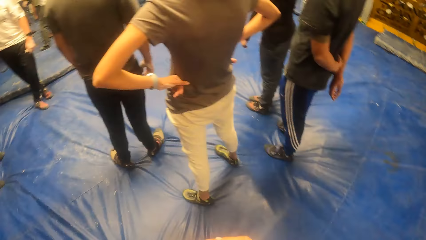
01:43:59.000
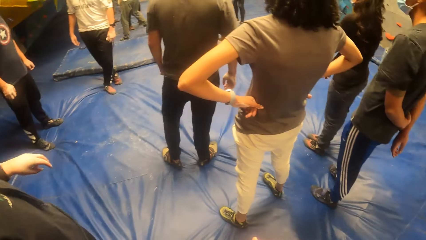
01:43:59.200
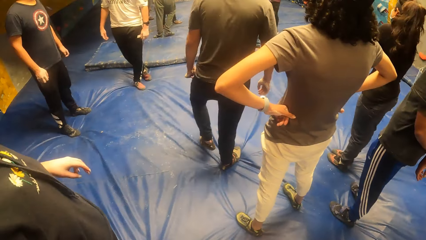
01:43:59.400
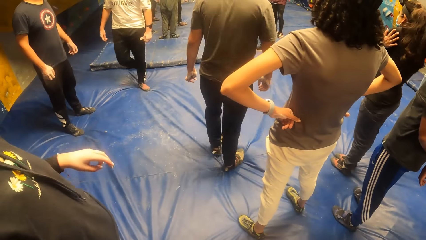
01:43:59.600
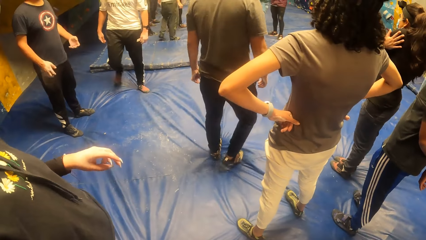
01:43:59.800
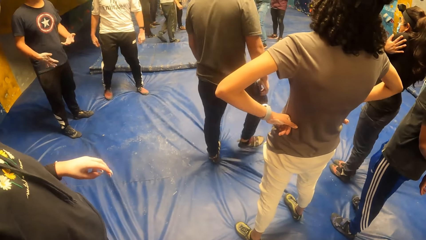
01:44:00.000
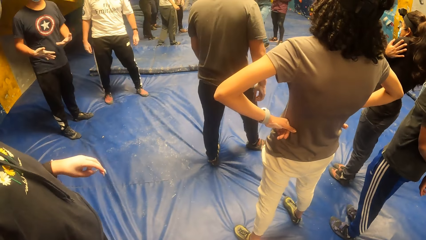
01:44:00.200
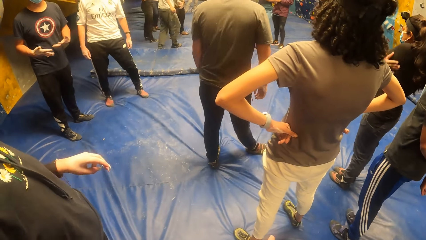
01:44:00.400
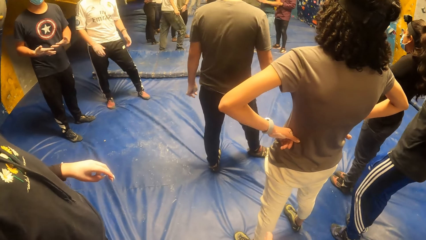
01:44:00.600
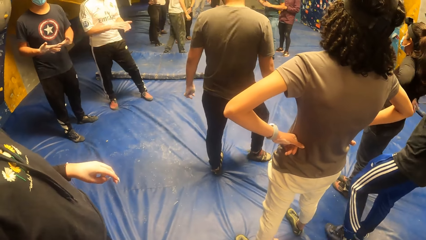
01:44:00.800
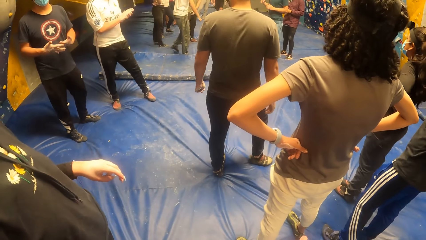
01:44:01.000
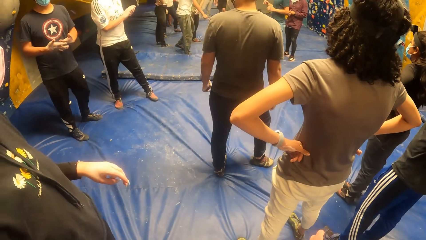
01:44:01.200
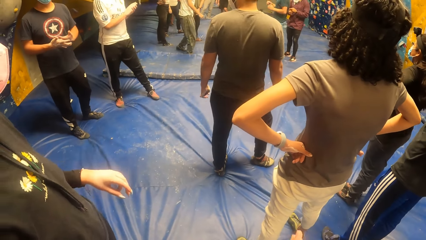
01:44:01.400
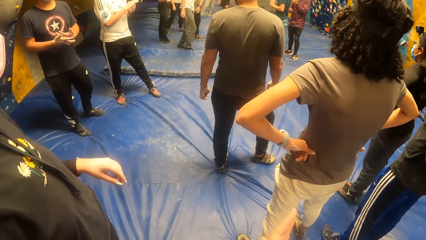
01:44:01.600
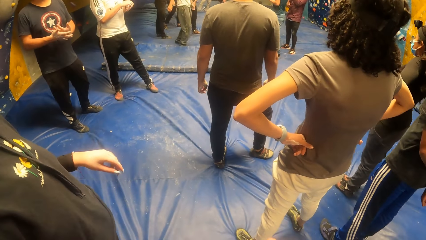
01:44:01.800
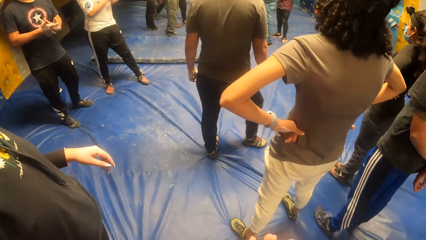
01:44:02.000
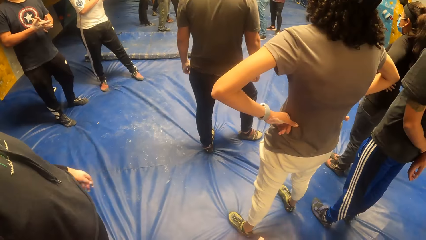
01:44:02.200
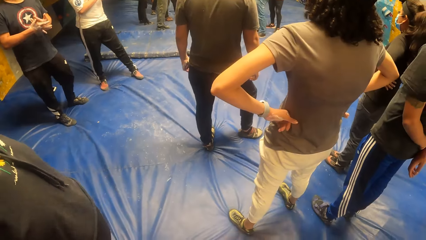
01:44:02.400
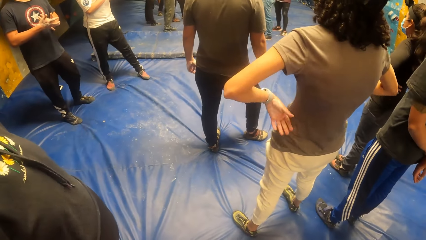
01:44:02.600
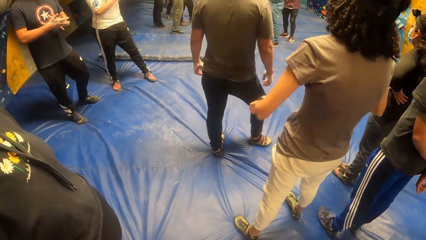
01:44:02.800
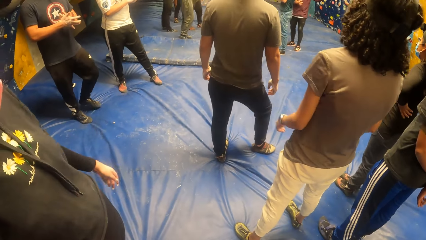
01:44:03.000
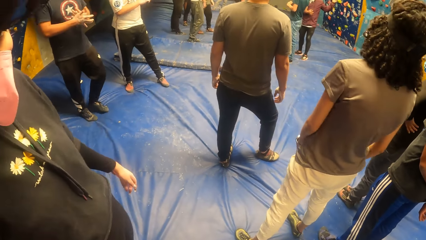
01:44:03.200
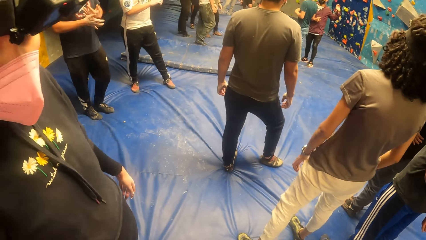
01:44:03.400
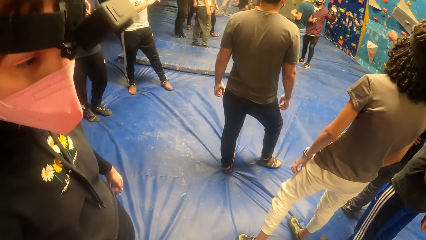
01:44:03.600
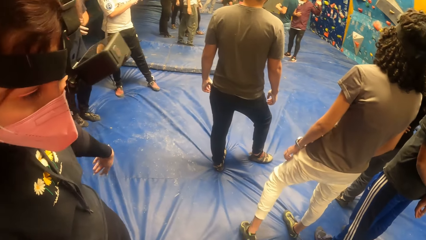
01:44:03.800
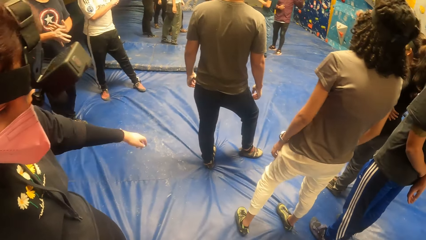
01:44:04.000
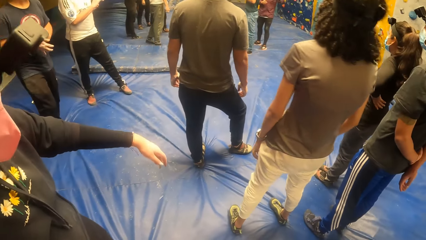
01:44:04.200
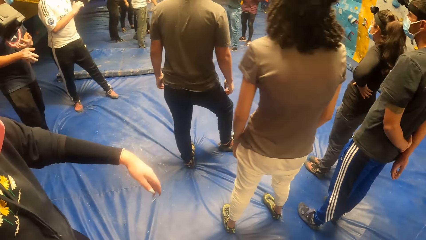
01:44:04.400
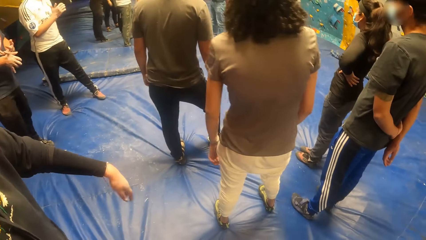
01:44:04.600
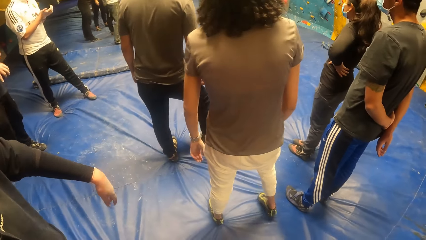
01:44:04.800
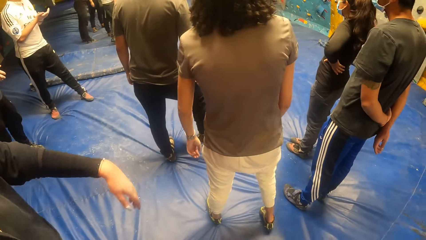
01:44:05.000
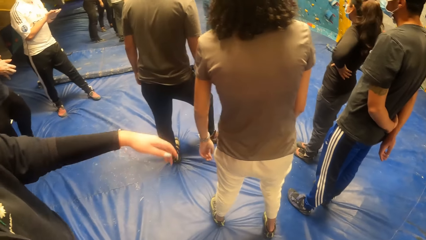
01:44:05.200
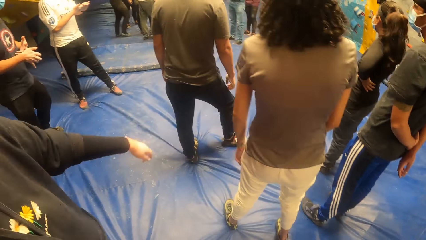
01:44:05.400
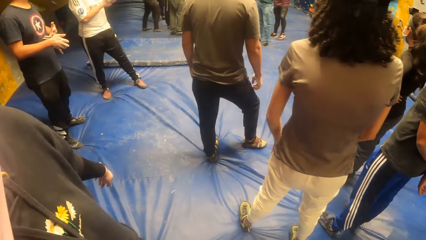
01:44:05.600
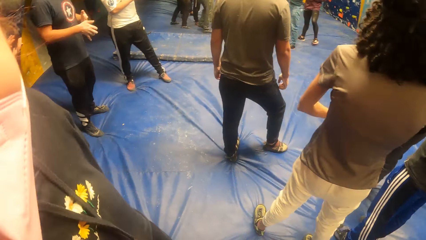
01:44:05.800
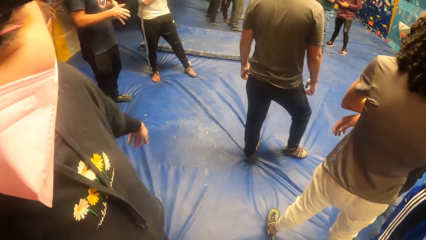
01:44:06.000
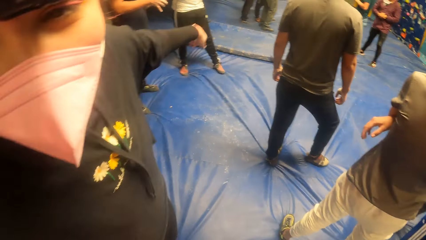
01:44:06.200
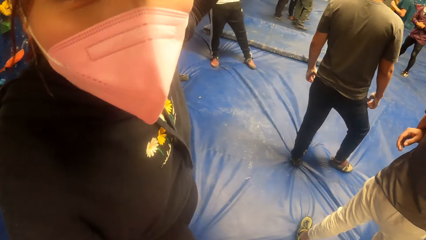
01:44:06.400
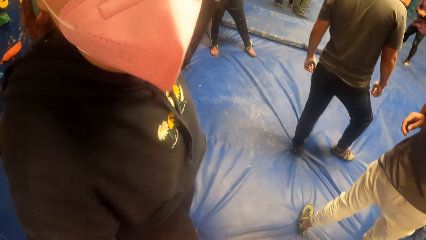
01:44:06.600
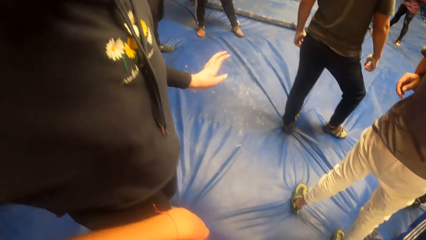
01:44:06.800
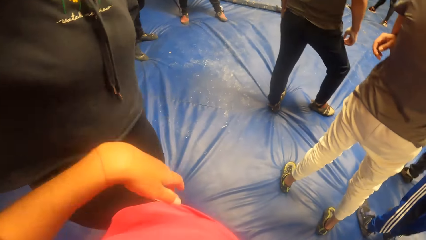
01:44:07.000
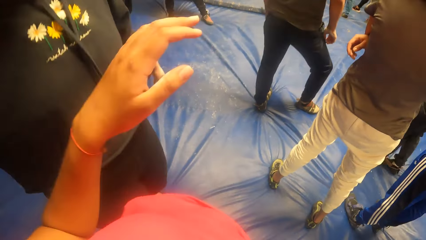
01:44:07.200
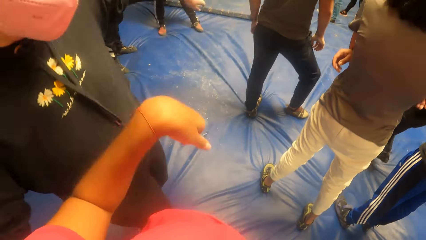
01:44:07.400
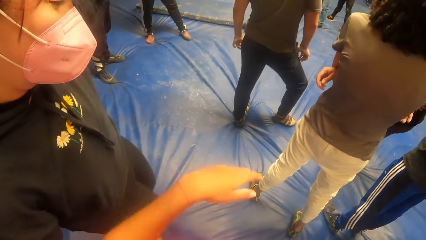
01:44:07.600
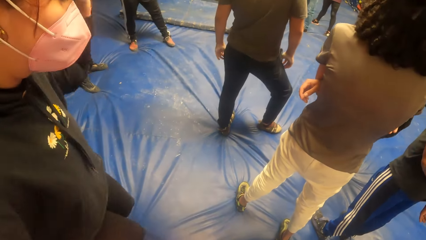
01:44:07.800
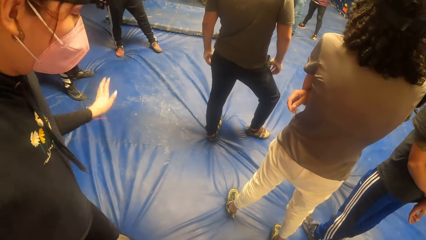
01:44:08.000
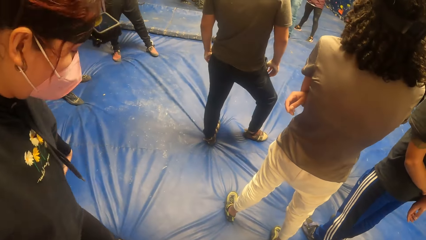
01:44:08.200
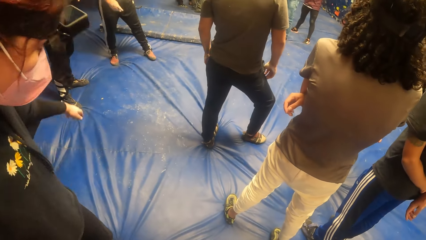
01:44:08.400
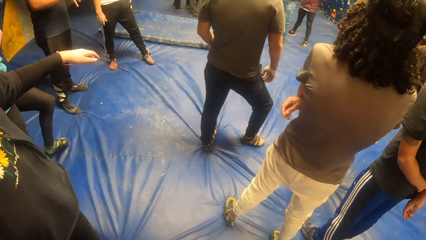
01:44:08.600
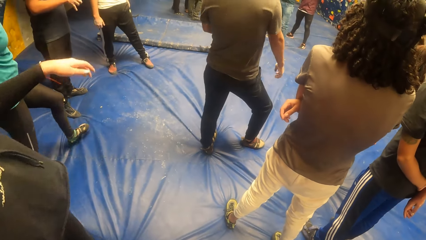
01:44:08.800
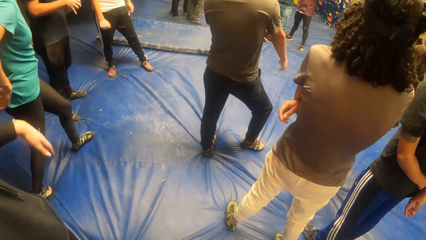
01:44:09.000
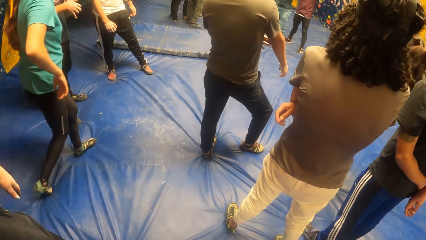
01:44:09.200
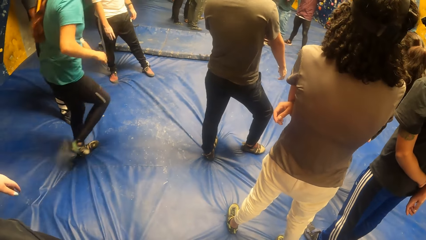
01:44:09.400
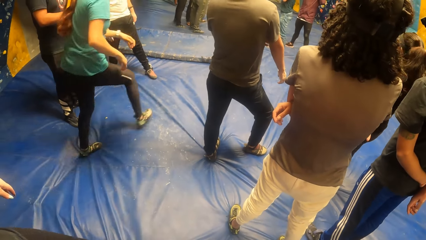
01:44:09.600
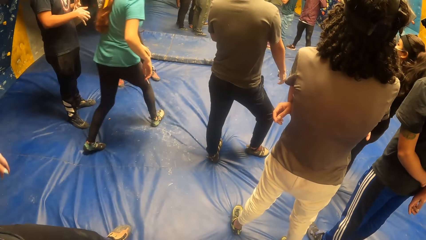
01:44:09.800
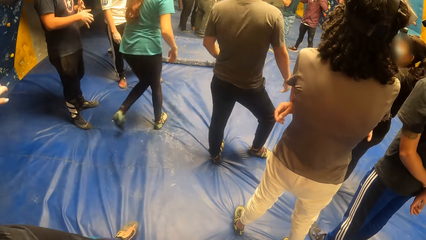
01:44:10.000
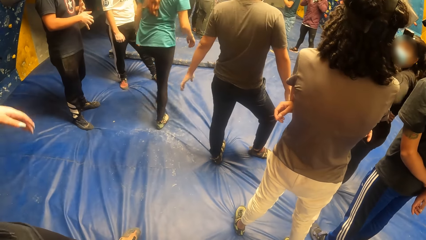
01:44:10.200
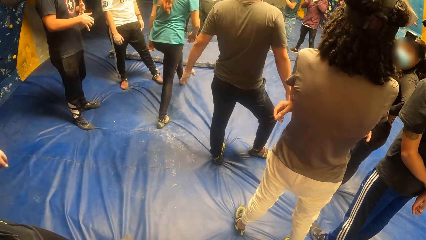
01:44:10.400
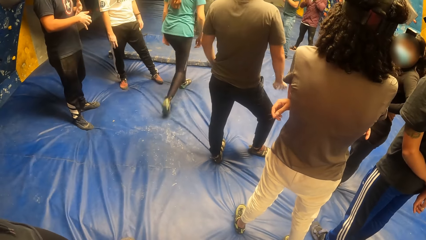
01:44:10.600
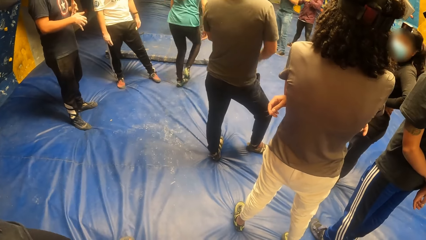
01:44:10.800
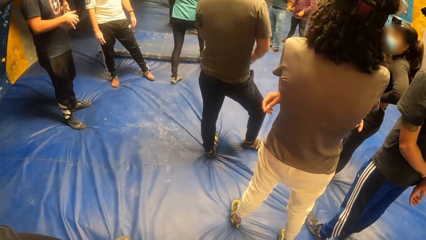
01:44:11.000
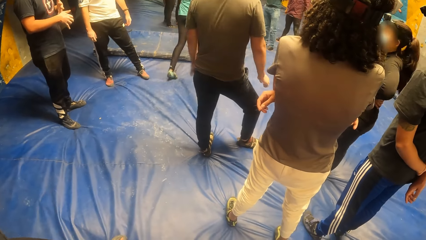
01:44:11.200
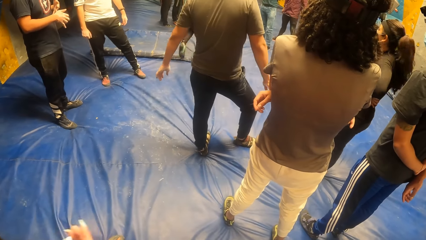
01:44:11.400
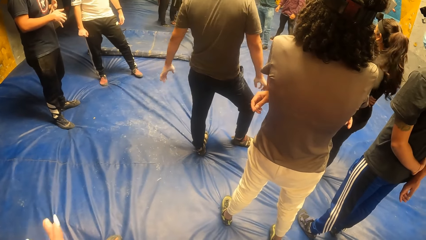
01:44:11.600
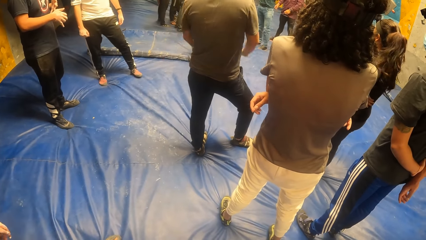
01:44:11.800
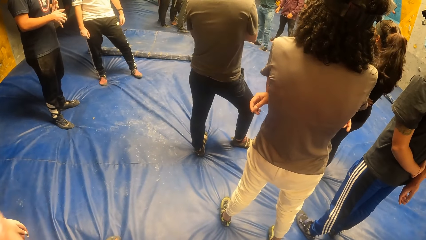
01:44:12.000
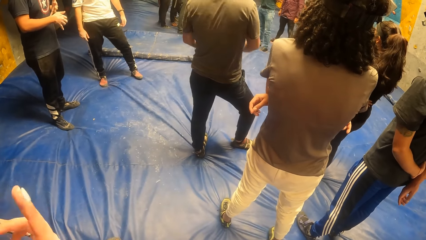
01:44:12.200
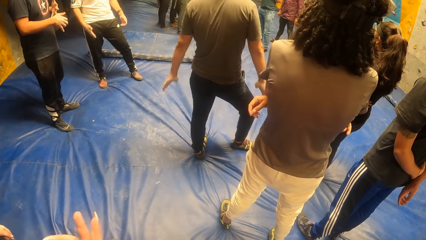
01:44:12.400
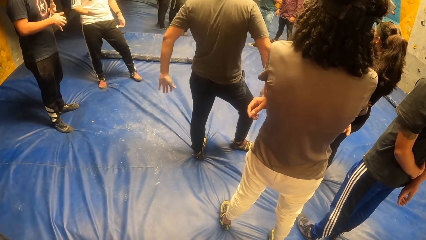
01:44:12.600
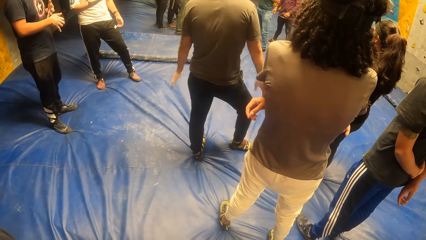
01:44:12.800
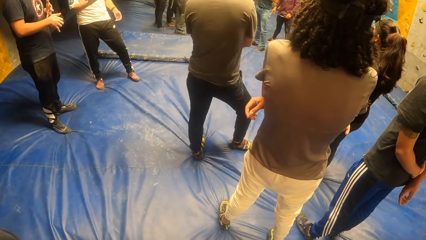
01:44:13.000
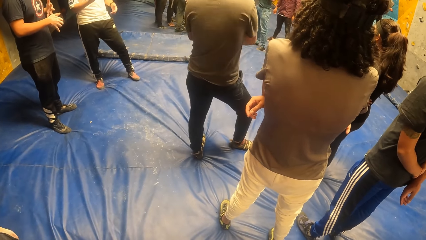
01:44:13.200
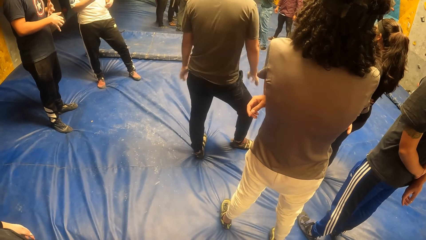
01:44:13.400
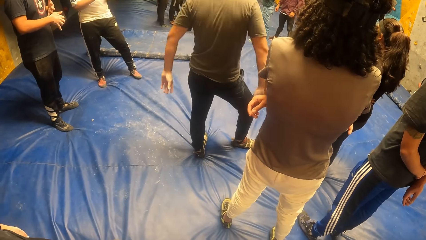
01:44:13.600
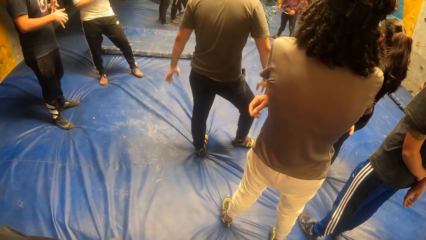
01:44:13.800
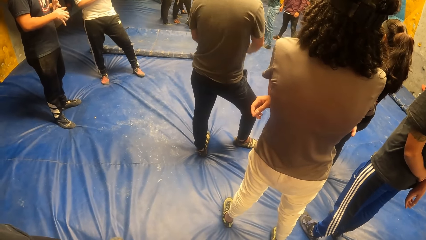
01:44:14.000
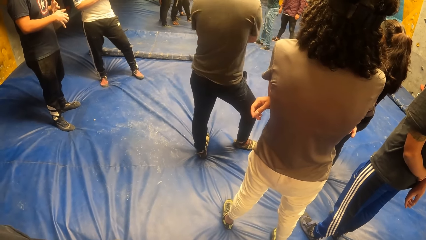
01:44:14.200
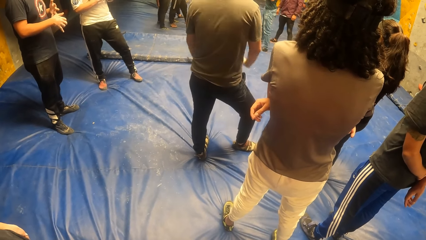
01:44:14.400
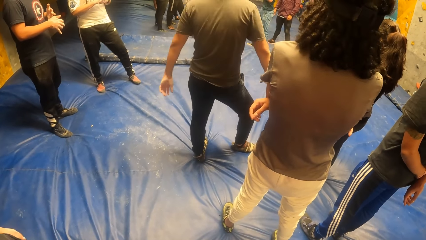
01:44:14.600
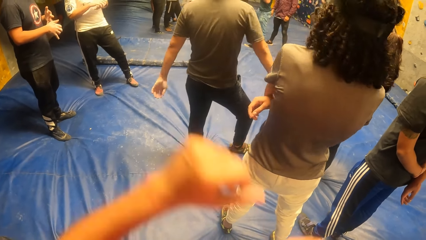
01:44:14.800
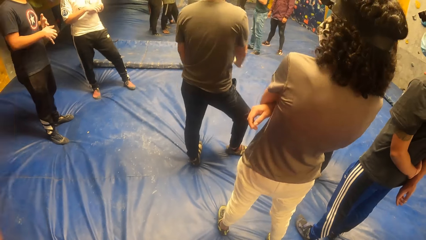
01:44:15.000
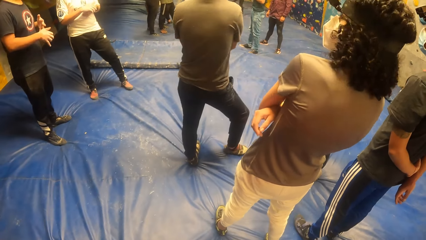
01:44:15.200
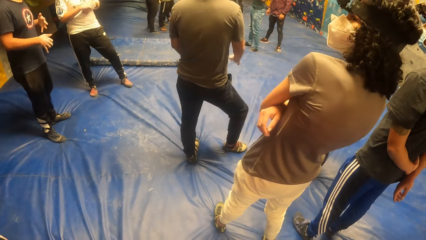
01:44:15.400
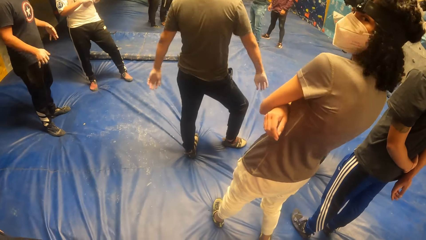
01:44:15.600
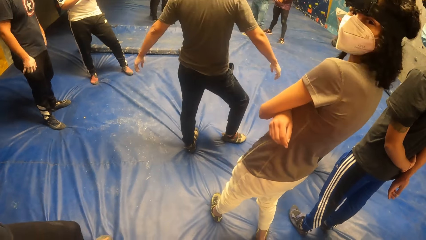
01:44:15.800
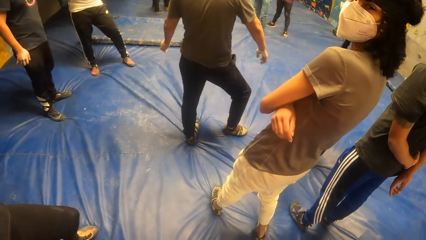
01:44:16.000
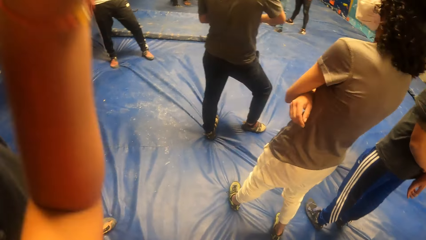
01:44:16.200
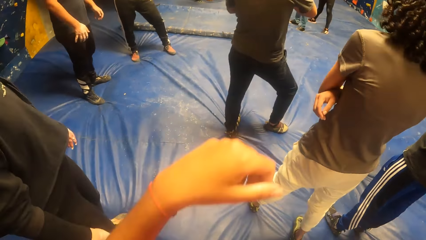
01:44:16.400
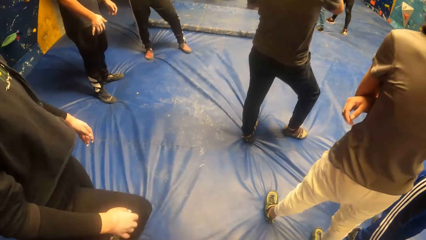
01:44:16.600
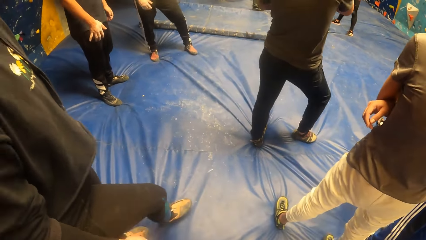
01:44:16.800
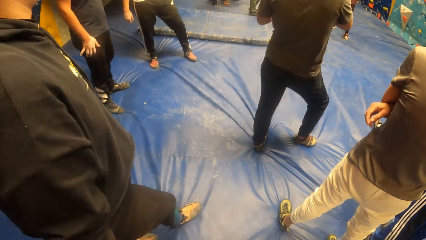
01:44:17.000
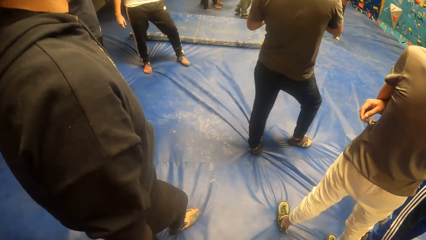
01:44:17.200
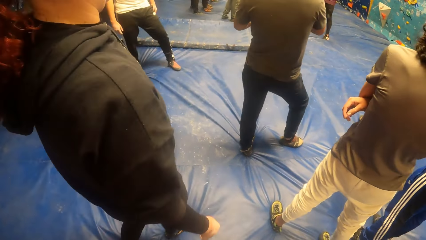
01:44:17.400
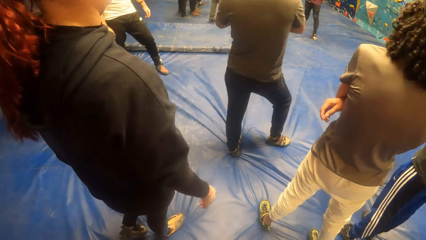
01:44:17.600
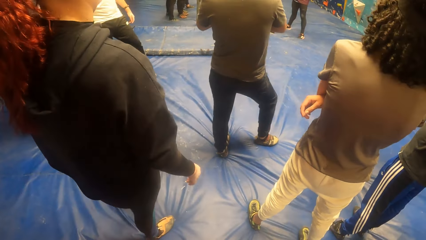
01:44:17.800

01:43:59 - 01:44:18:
The camera wearer looks around. A woman dances. The camera wearer looks around. She adjusts a camera on her head with both hands. She raises her hands.
